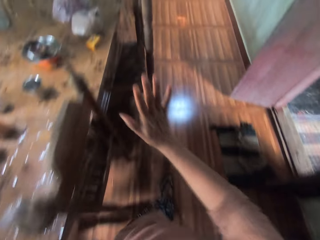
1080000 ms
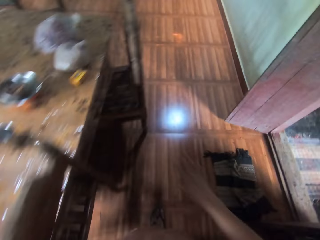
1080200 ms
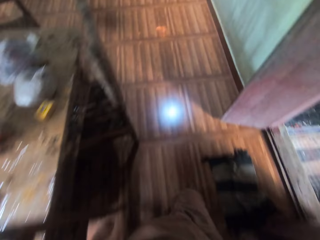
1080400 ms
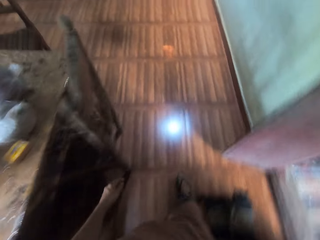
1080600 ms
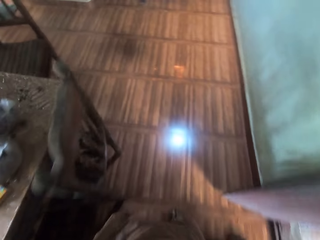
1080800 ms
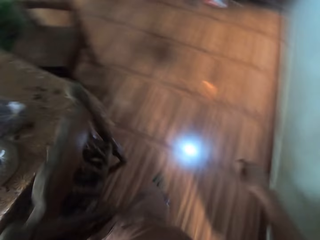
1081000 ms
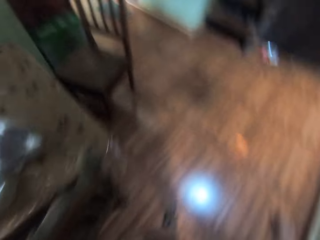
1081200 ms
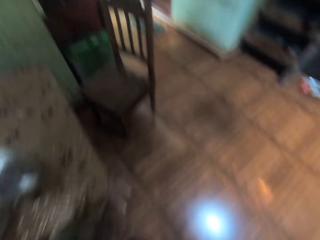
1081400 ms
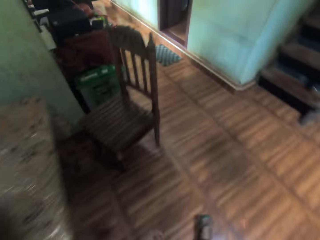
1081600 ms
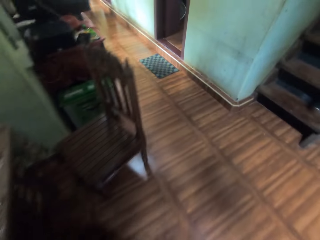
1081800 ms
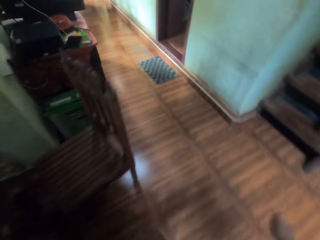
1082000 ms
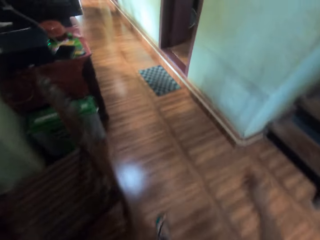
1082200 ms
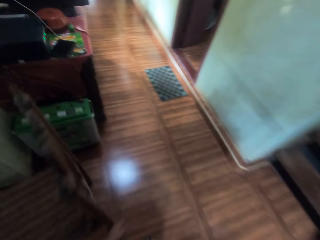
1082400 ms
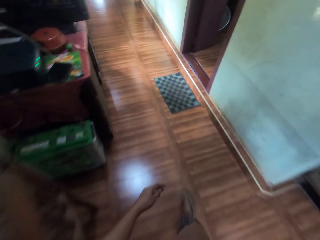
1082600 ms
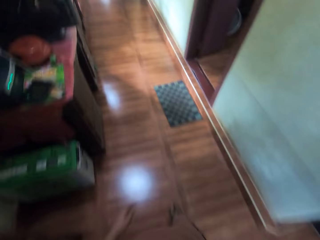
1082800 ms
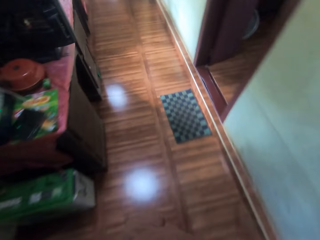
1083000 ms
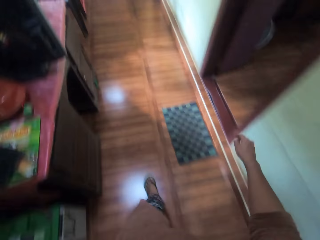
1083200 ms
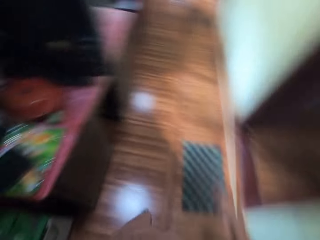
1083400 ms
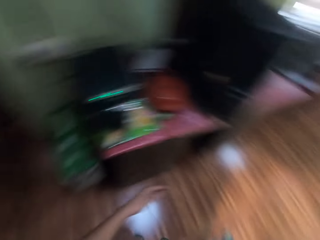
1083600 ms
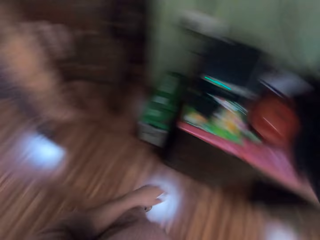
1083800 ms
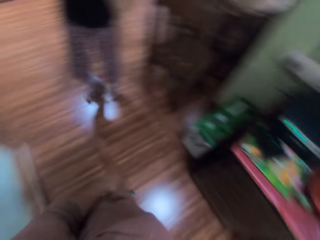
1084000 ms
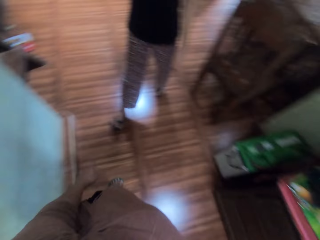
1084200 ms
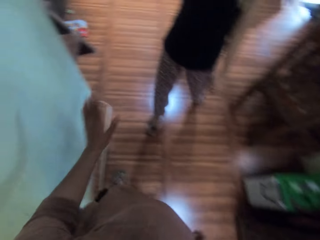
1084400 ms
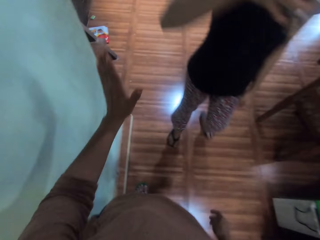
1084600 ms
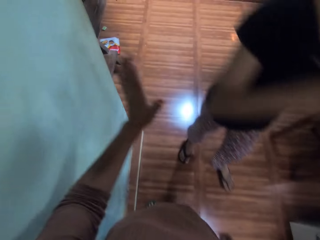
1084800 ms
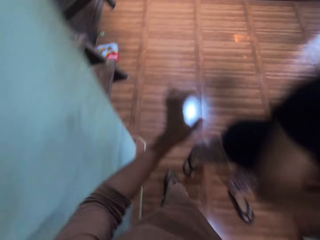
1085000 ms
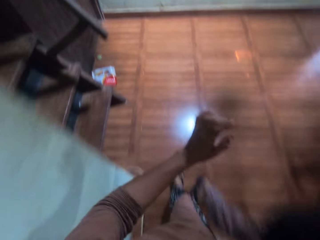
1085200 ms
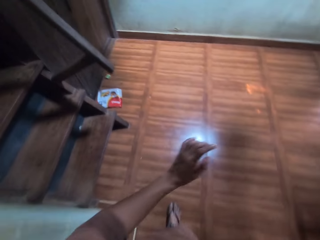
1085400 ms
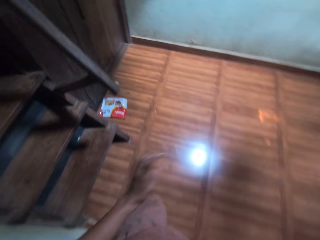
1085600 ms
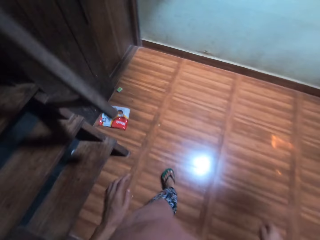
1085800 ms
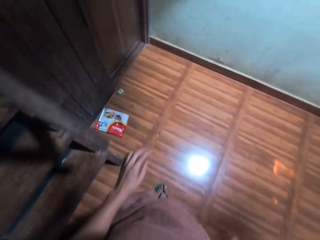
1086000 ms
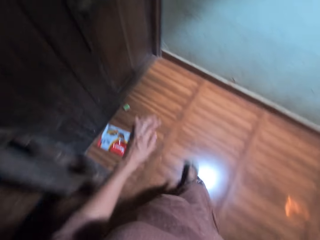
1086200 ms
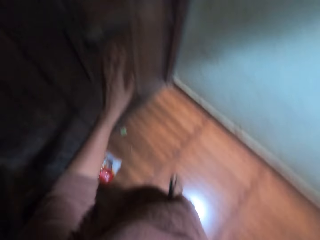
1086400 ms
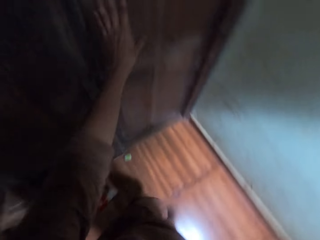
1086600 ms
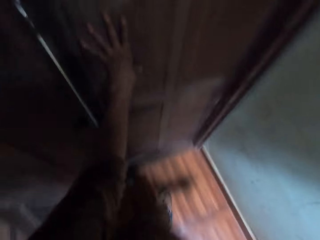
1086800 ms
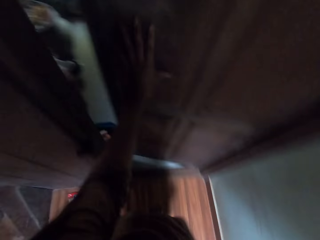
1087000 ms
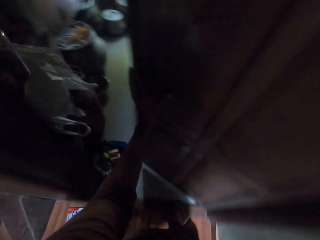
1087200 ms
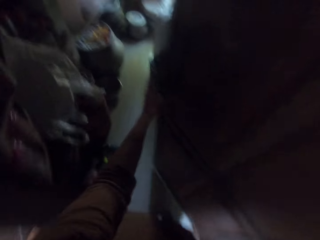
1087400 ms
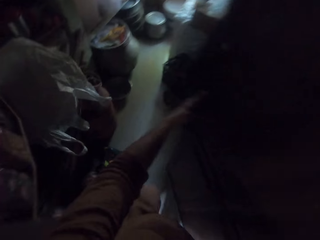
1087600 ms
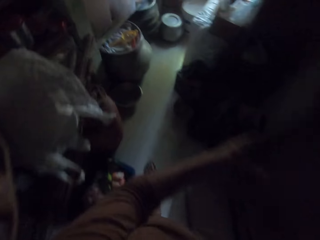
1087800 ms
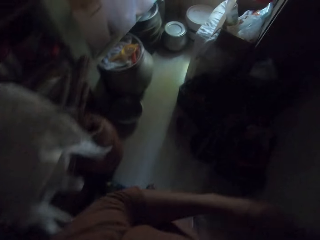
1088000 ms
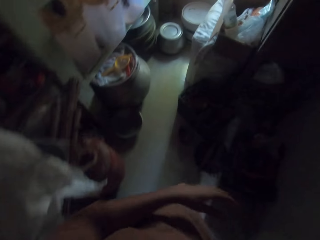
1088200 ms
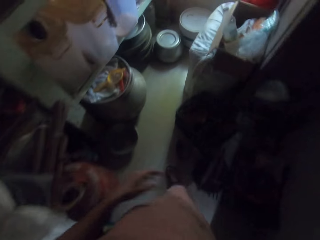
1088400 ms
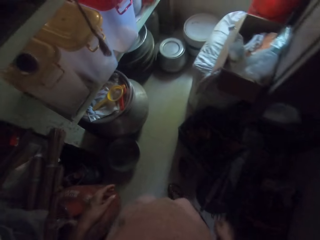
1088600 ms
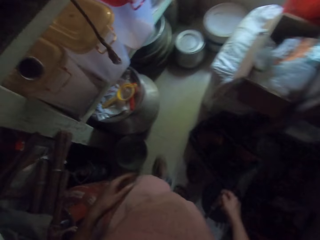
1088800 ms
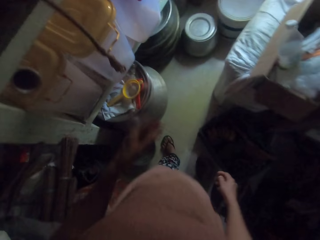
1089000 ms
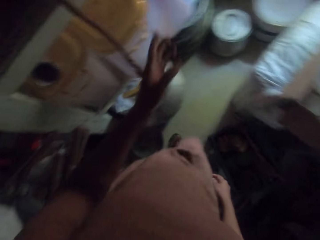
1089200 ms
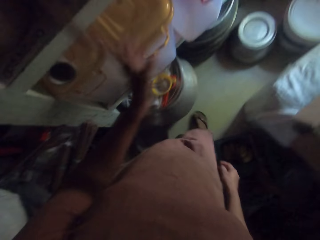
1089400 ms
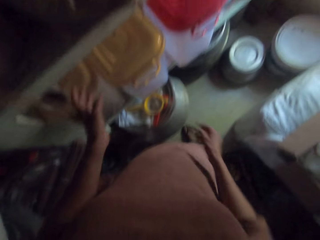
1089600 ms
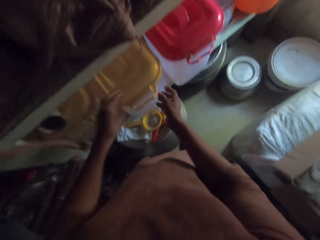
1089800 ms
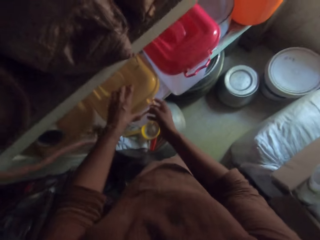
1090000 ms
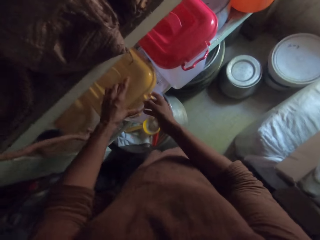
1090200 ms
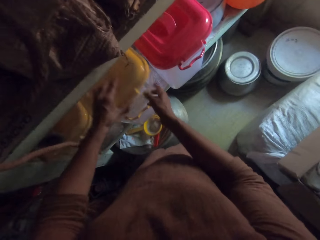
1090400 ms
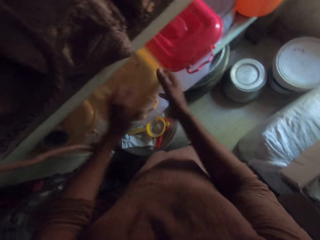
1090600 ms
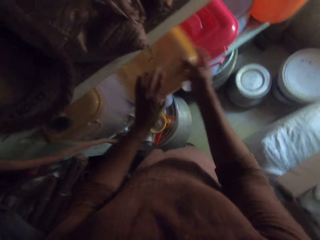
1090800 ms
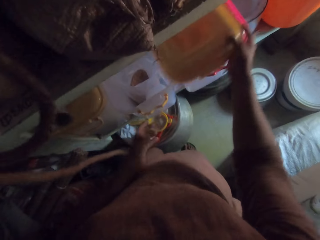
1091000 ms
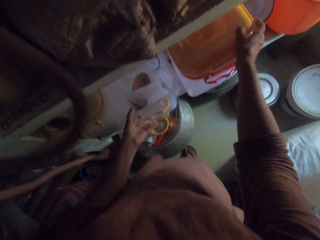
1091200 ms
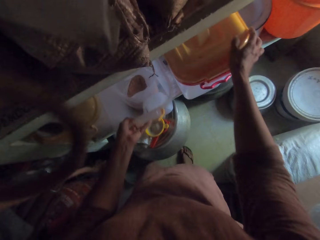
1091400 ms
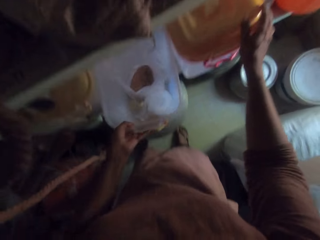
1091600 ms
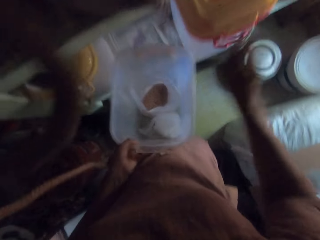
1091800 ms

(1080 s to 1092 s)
The camera wearer walks around. She opens the door in the dining room with her left hand. She enters the food store room. She opens a container in the shelf with both hands. She removes the cover from the container with her left hand. She searches around the shelf. She passes the cover from her left hand to her right hand. She places the cover in her right hand on the container in the shelf. She picks the container from the shelf with her left hand.

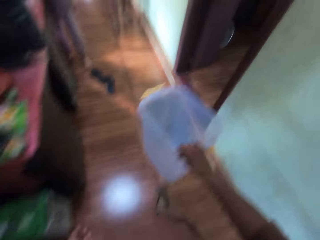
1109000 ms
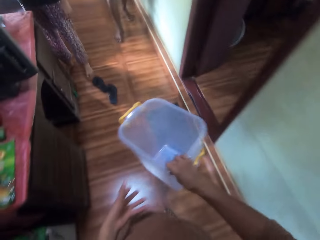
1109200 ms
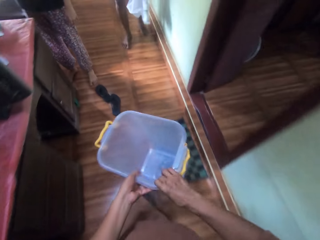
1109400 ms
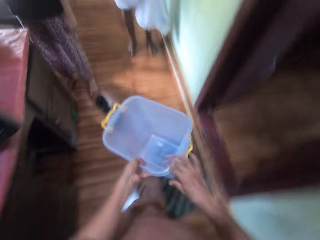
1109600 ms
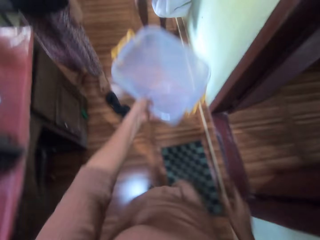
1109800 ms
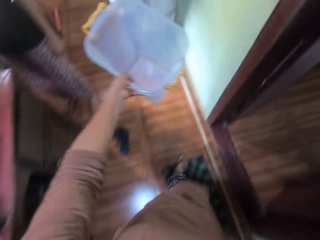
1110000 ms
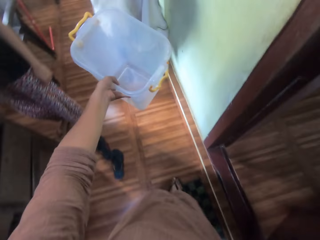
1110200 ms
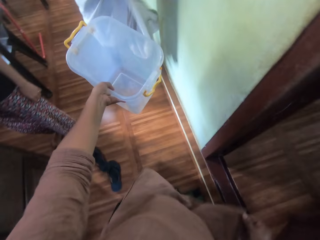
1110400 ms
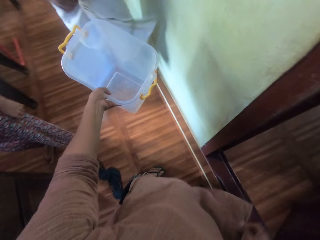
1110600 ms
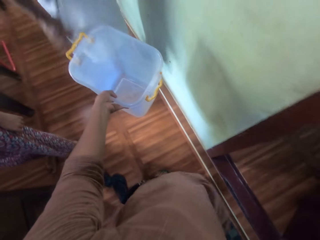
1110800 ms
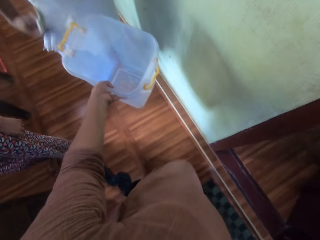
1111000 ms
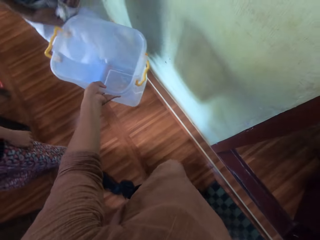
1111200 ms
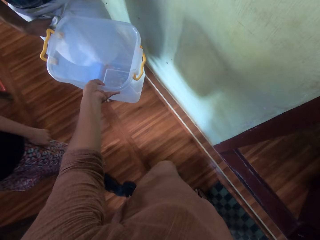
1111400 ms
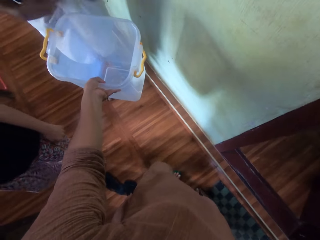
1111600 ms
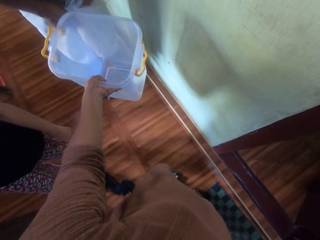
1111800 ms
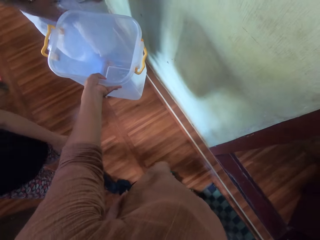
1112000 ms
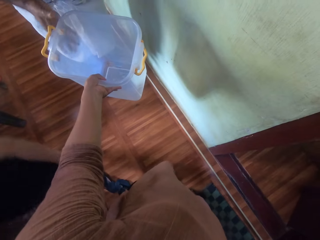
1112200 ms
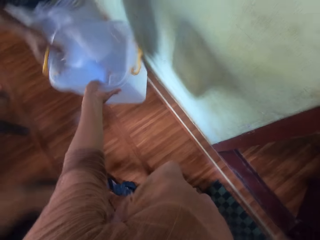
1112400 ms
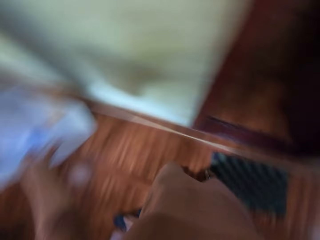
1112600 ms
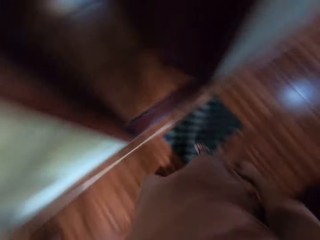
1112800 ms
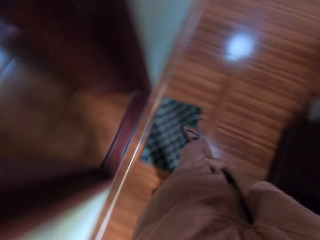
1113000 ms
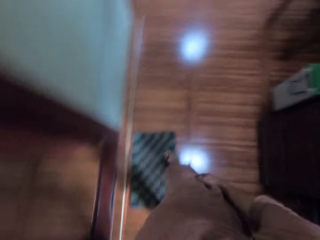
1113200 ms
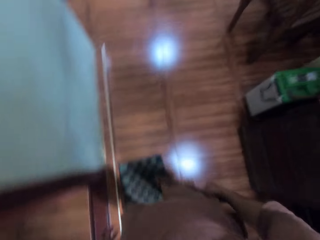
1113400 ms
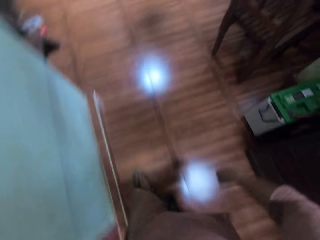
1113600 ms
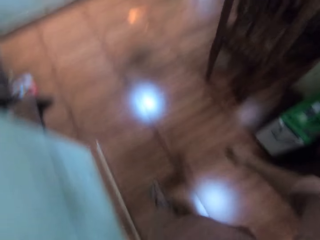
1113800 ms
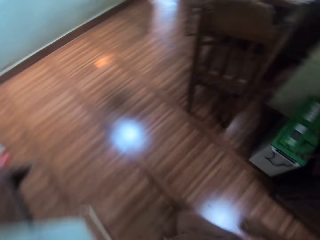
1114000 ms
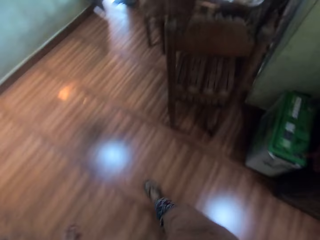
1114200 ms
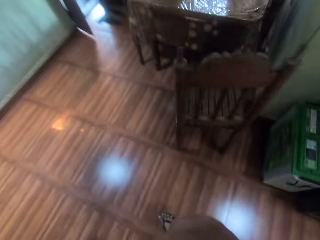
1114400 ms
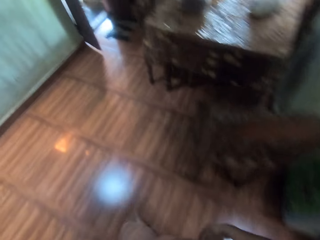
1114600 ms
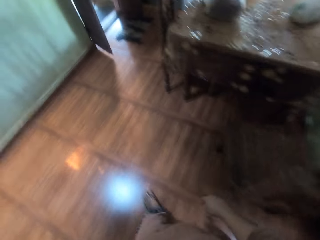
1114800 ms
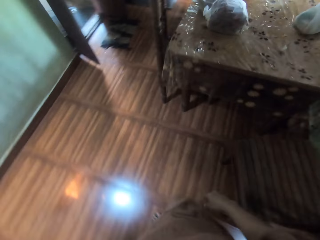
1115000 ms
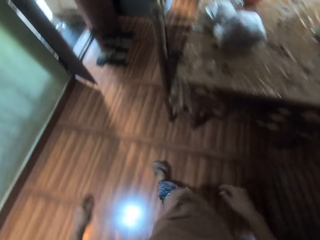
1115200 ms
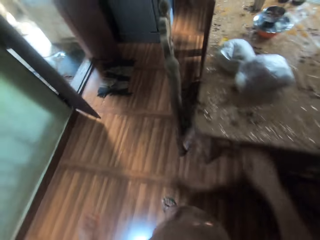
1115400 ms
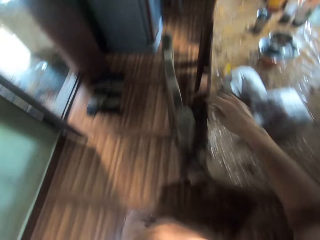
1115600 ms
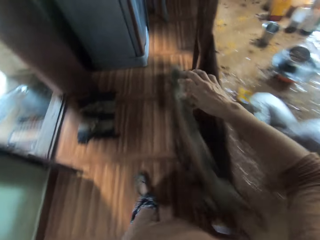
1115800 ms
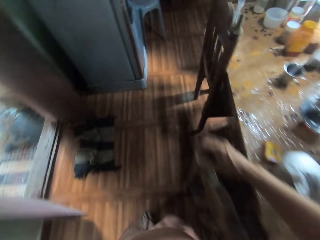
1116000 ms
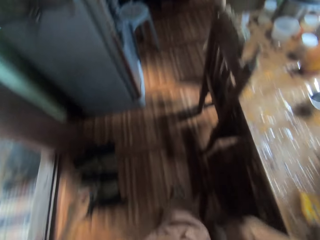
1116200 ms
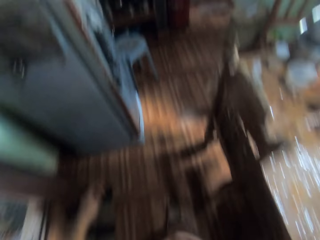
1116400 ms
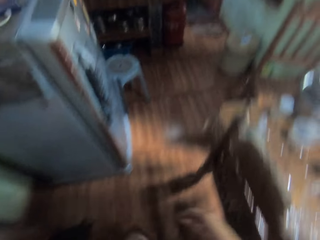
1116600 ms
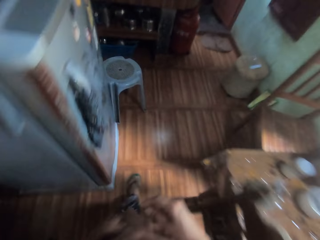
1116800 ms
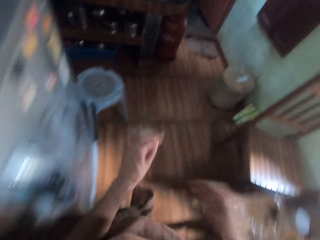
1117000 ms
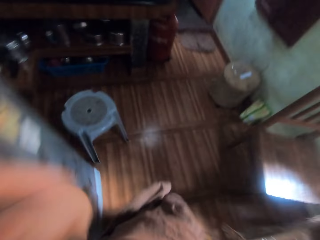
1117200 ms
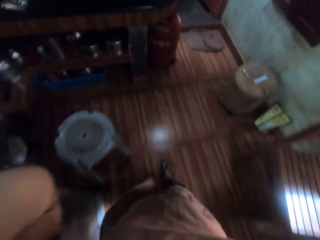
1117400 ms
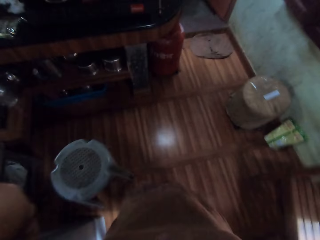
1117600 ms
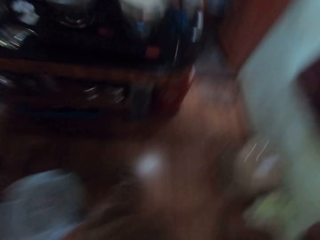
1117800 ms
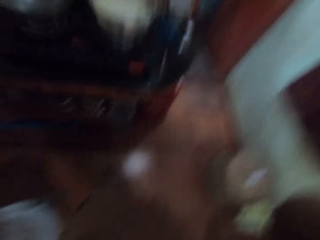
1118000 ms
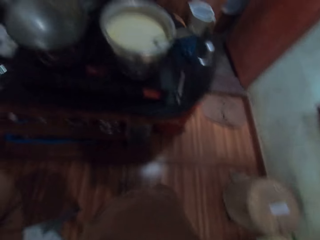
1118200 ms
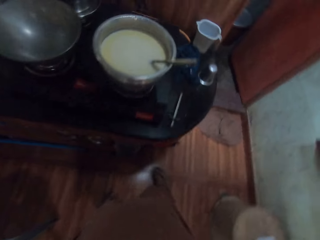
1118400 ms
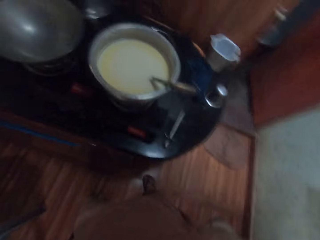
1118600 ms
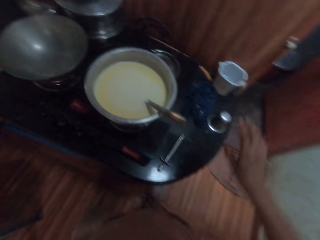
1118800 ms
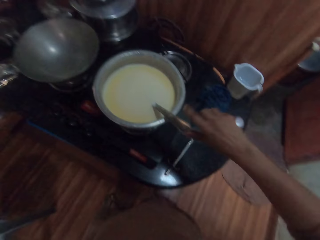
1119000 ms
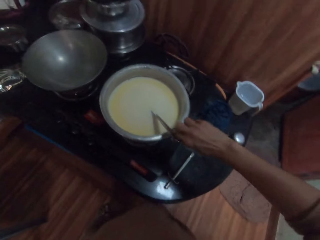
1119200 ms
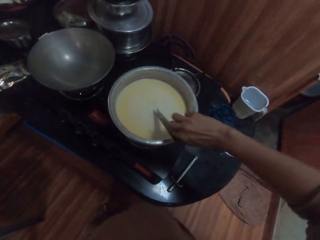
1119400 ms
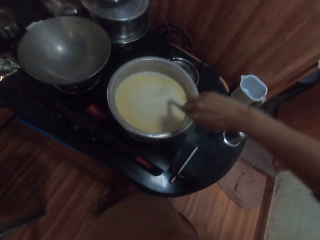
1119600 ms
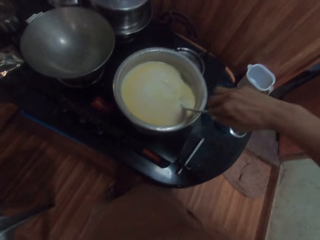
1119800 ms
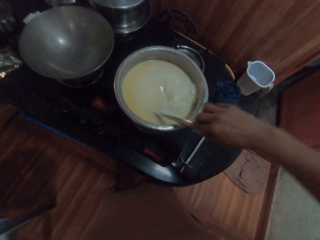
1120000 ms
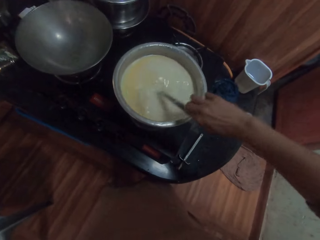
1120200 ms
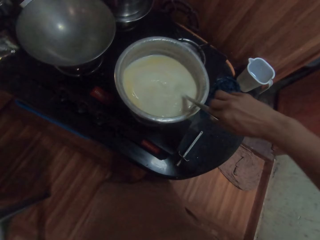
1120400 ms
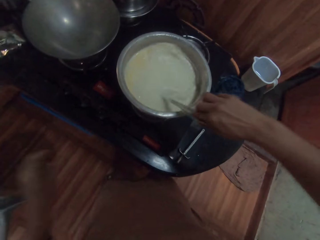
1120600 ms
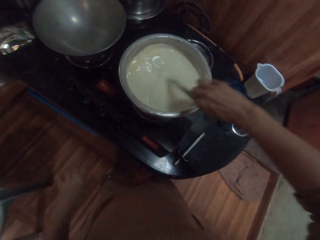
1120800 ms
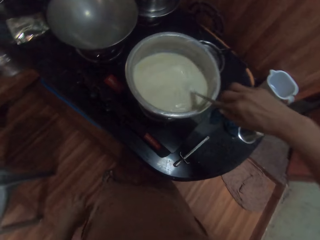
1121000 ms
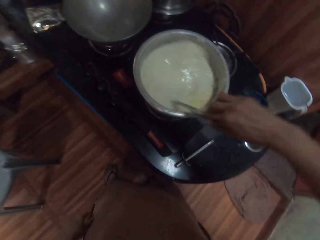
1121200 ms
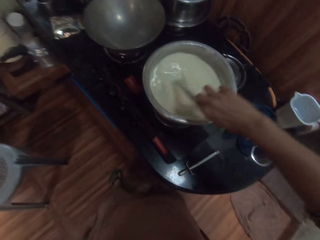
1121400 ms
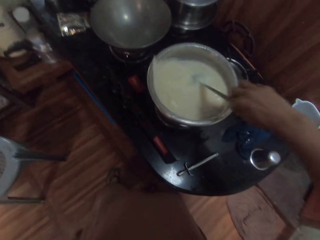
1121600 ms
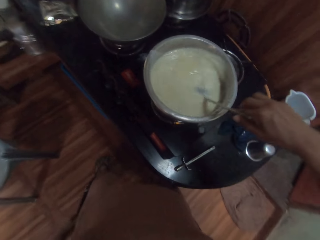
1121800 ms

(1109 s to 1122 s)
The camera wearer passes the container from her right hand to her left hand. She passes the plastic container to a man with her left hand. The man ties the wrapper around his waist with both hands. The man collects the container from the camera wearer with his right hand. The camera wearer walks towards a cooker in a kitchen in the apartment. She touches a dining chair with her right hand. She touches her face with her left hand. She adjusts her camera. She holds a spoon in a soup or milk on the cooker. She stirs the soup in the pot on the cooker with the spoon in her right hand.
